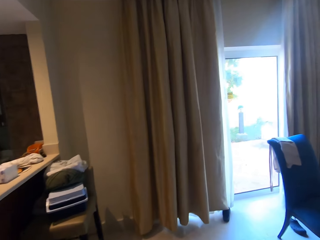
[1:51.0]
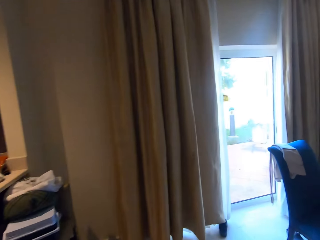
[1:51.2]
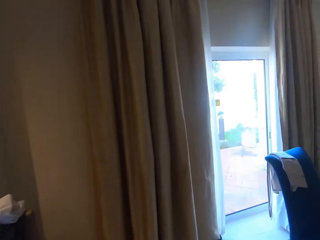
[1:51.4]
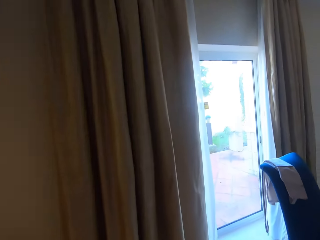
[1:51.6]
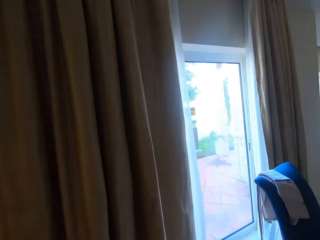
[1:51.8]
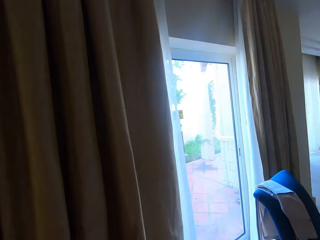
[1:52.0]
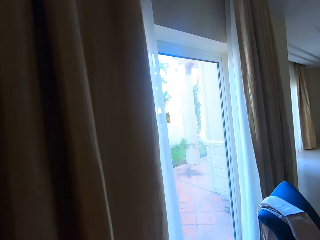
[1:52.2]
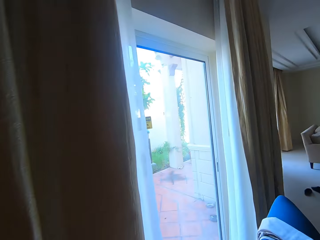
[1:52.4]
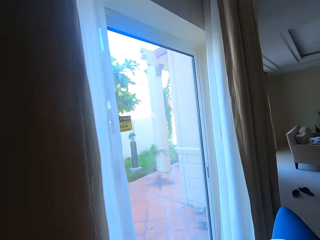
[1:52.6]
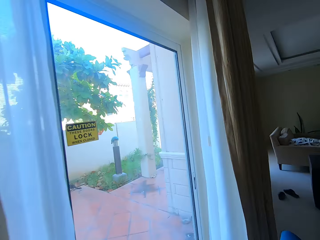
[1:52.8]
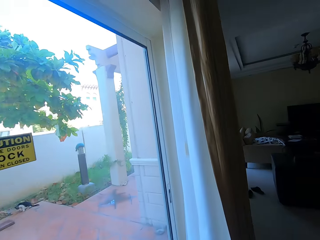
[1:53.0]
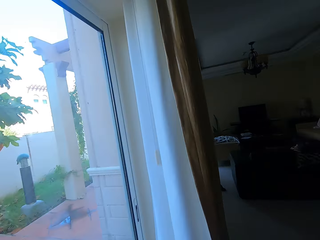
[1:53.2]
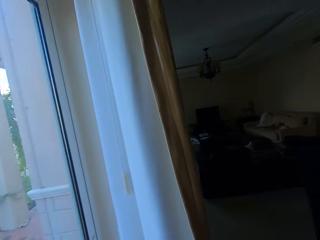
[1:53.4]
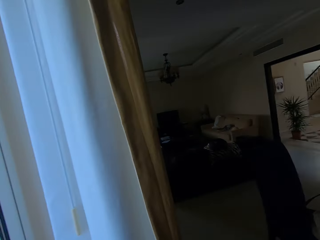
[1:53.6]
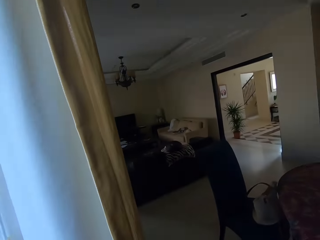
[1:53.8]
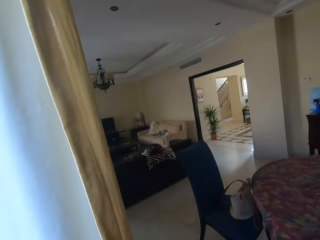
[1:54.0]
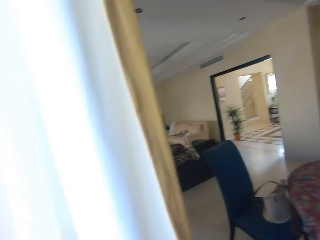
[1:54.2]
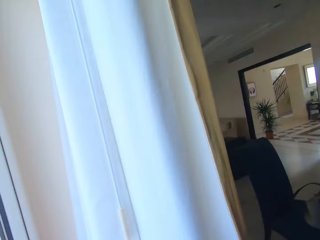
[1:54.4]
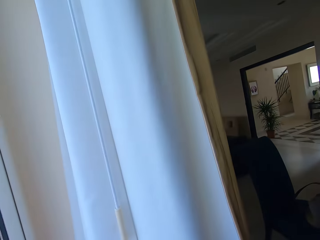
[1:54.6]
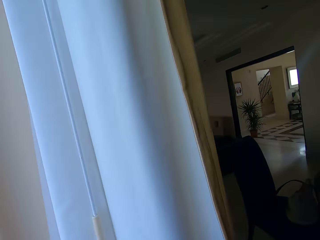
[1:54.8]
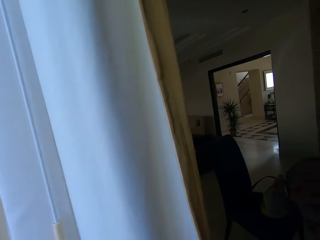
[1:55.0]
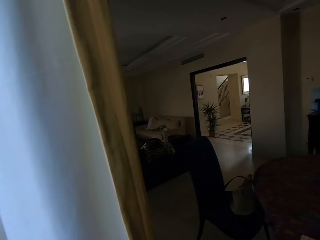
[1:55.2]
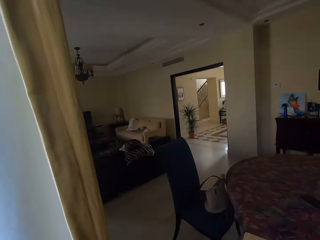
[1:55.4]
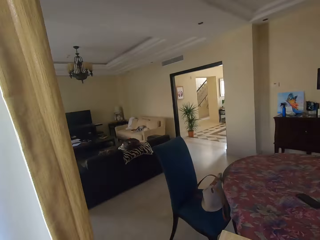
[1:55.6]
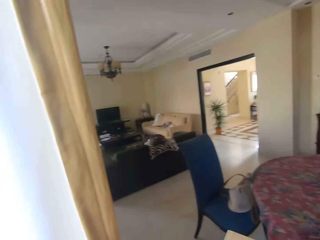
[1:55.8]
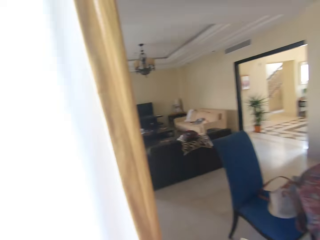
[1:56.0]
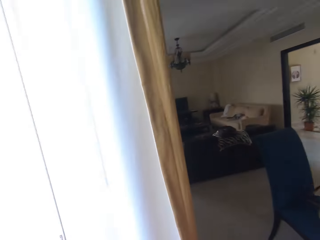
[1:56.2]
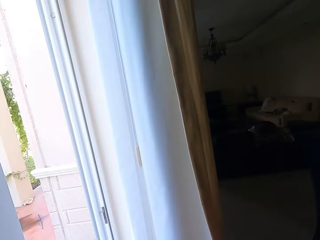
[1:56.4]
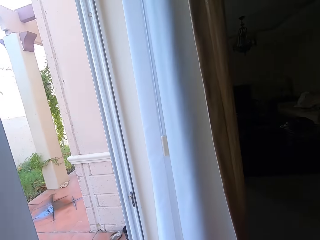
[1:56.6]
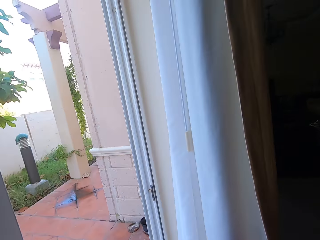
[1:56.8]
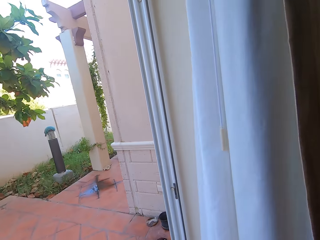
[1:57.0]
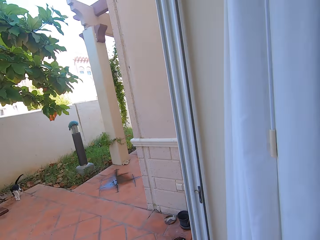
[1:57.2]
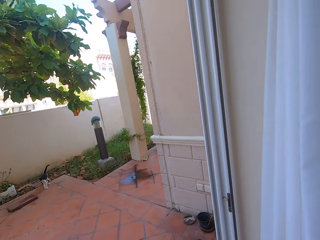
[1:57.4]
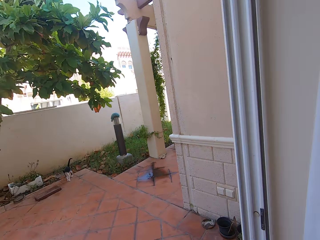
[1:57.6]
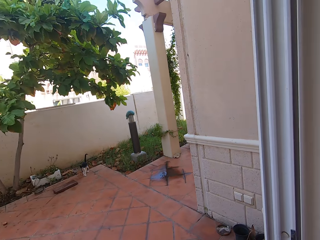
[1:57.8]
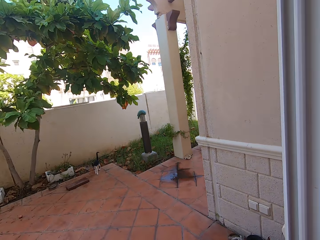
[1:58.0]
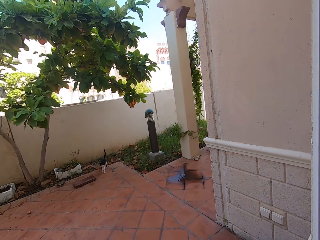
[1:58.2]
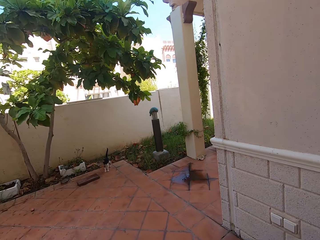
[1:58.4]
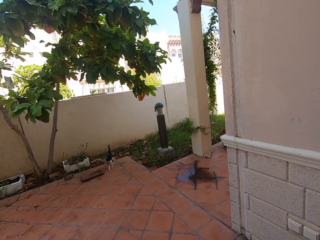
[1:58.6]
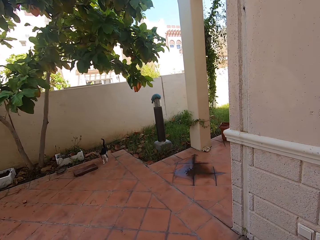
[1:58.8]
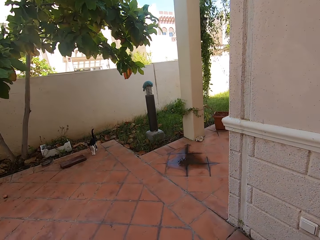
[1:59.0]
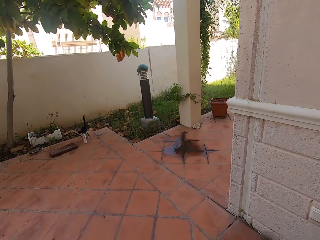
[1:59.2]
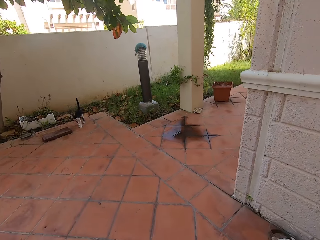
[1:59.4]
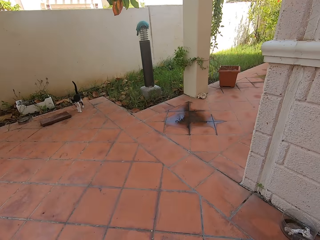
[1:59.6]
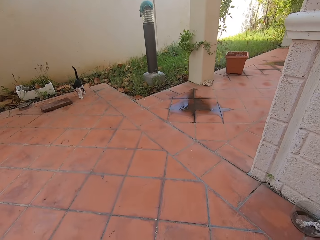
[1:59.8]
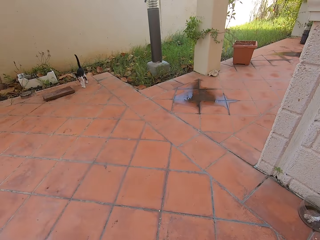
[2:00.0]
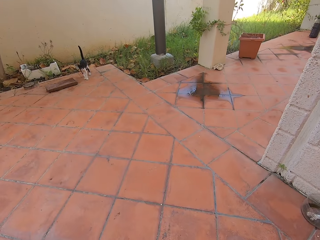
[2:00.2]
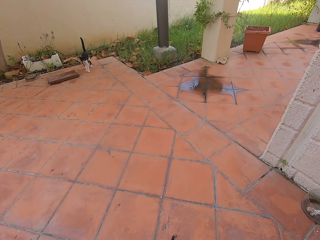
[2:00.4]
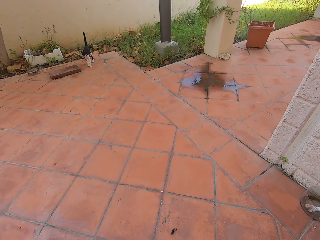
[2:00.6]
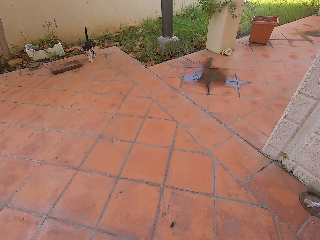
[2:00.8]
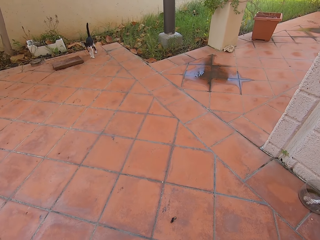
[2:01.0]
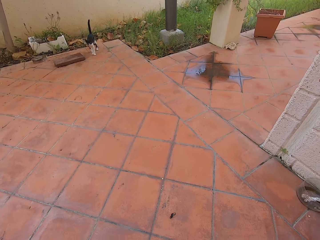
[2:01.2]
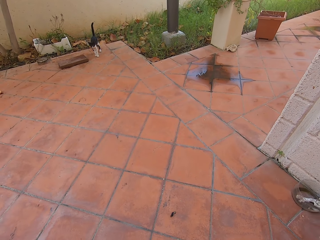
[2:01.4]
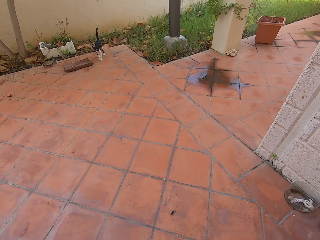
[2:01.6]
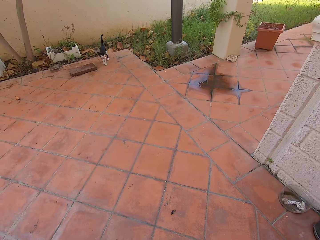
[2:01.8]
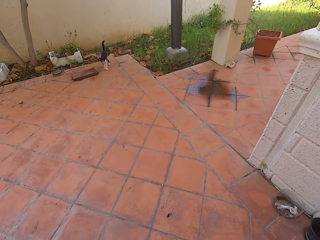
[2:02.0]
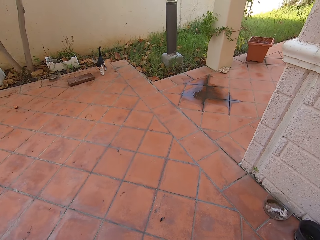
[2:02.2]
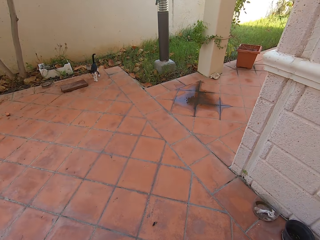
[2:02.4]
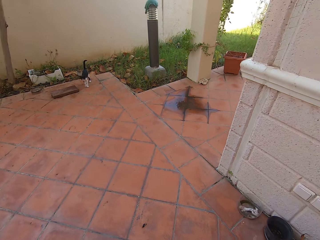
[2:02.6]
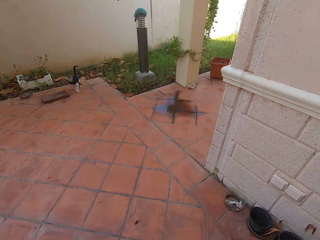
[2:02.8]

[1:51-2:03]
The camera wearer opens a door.

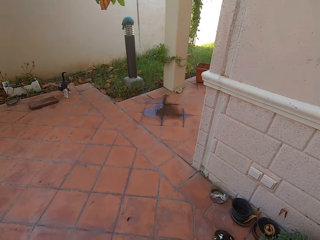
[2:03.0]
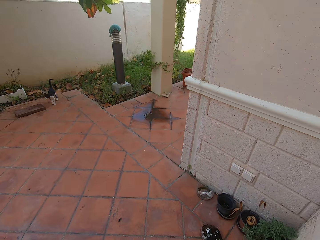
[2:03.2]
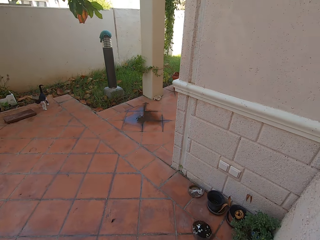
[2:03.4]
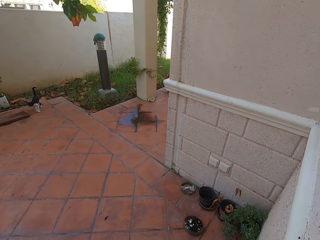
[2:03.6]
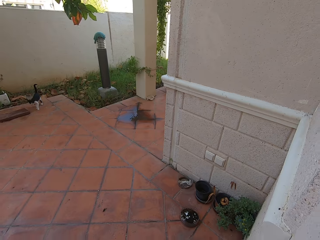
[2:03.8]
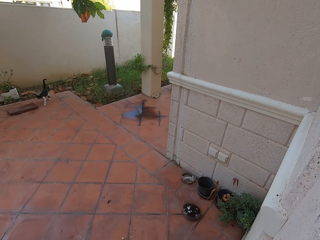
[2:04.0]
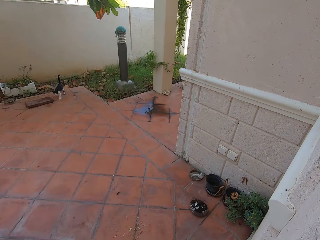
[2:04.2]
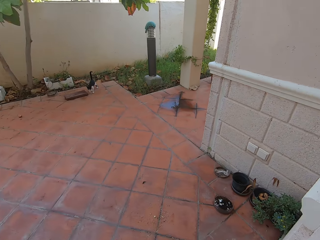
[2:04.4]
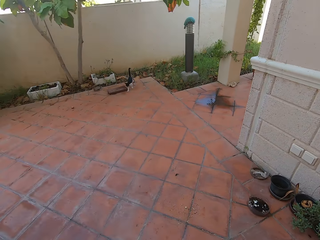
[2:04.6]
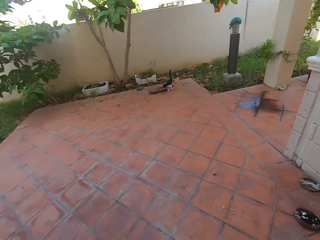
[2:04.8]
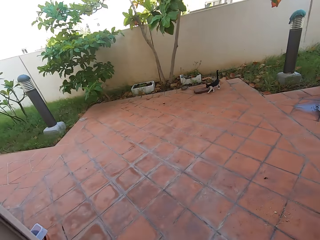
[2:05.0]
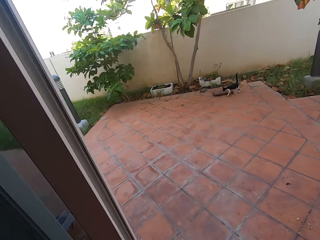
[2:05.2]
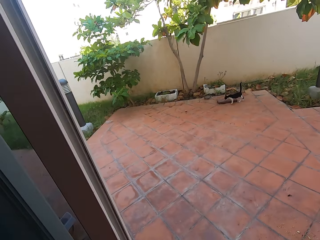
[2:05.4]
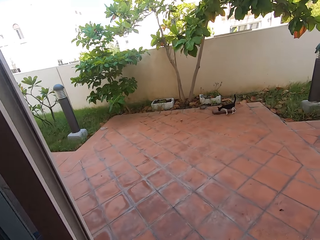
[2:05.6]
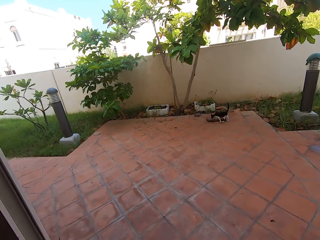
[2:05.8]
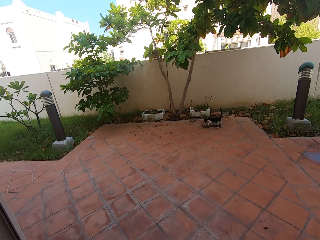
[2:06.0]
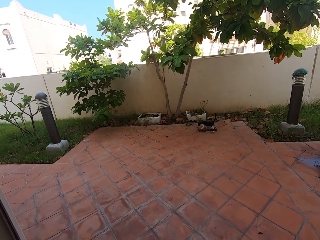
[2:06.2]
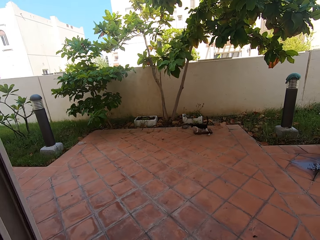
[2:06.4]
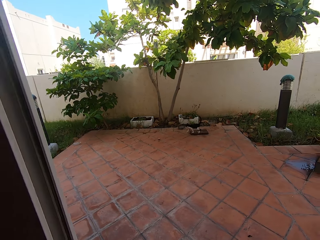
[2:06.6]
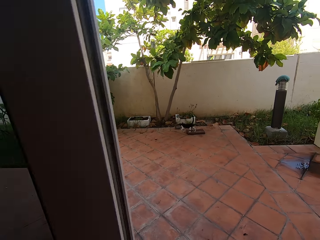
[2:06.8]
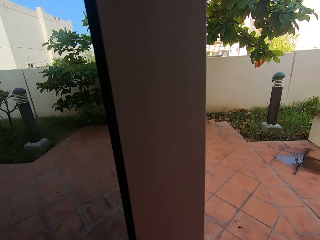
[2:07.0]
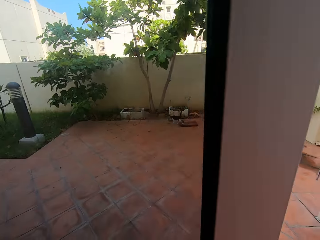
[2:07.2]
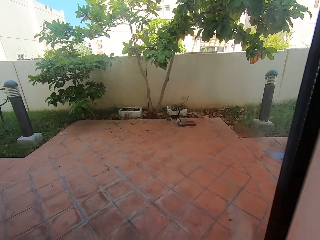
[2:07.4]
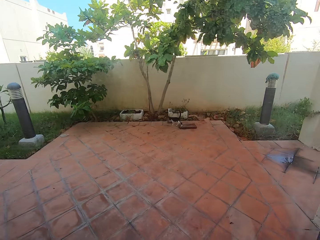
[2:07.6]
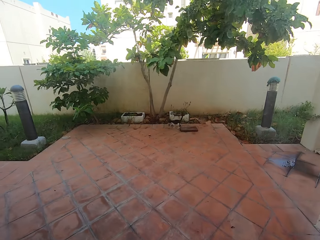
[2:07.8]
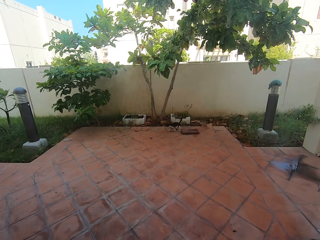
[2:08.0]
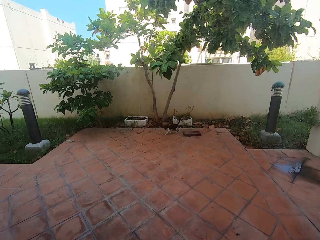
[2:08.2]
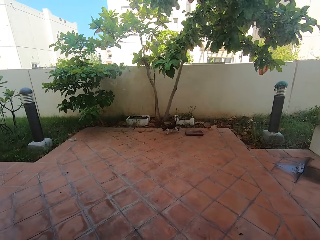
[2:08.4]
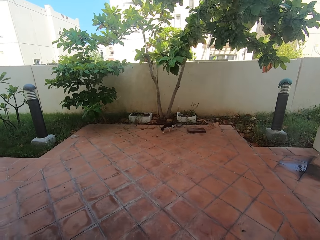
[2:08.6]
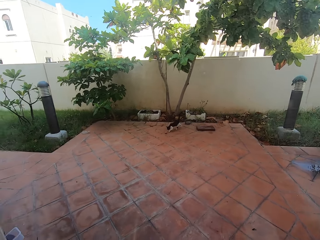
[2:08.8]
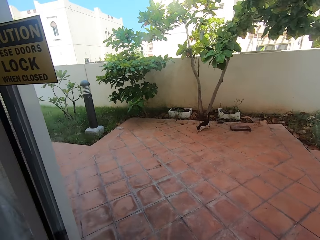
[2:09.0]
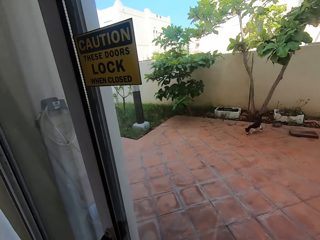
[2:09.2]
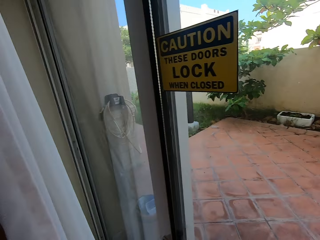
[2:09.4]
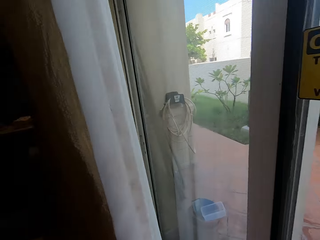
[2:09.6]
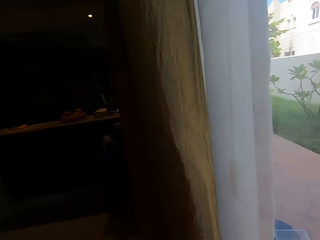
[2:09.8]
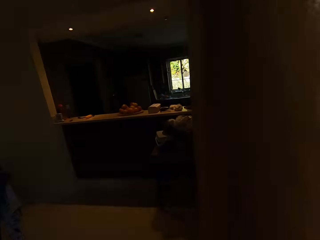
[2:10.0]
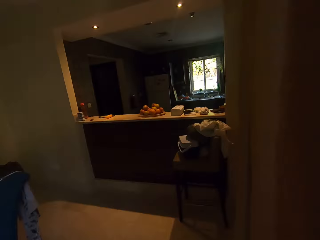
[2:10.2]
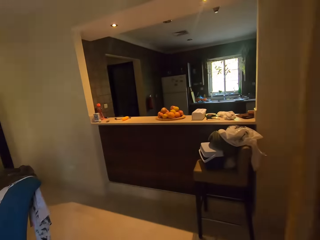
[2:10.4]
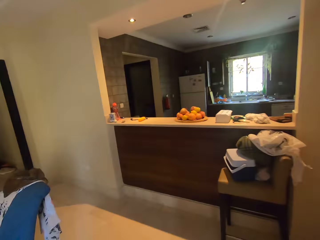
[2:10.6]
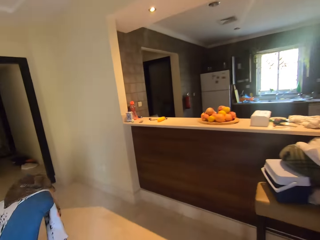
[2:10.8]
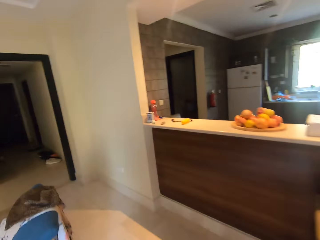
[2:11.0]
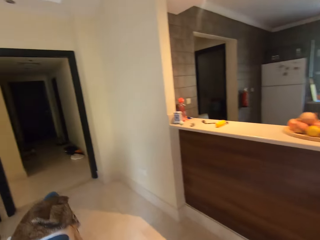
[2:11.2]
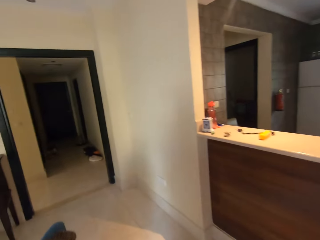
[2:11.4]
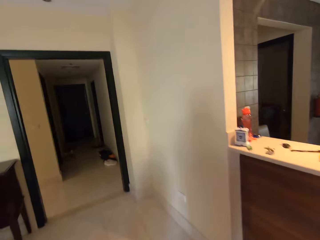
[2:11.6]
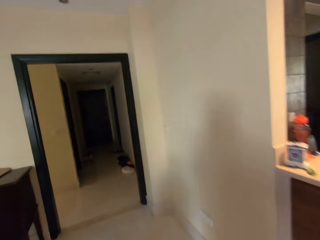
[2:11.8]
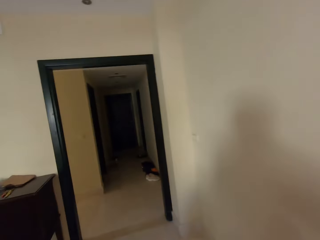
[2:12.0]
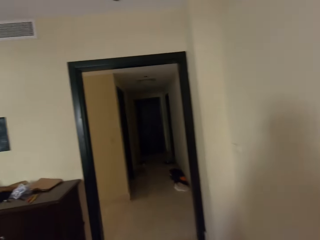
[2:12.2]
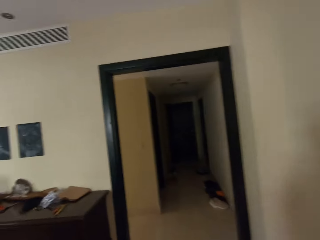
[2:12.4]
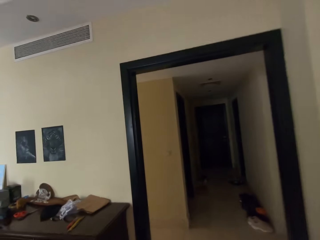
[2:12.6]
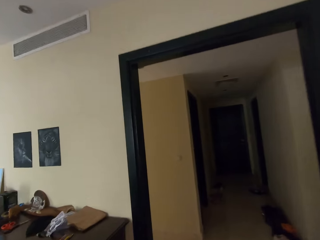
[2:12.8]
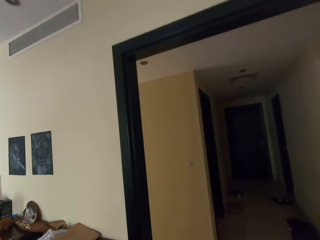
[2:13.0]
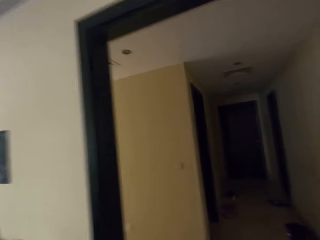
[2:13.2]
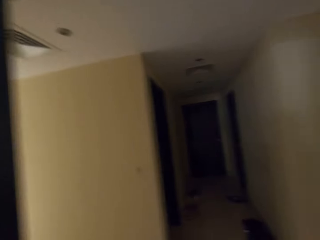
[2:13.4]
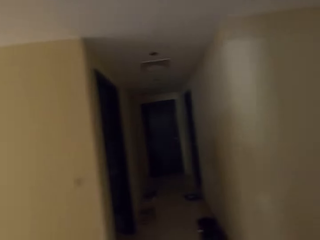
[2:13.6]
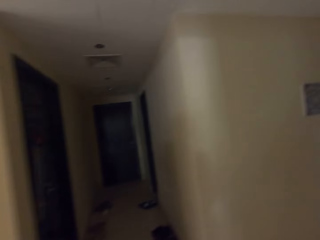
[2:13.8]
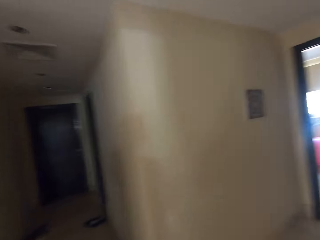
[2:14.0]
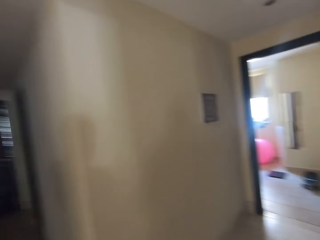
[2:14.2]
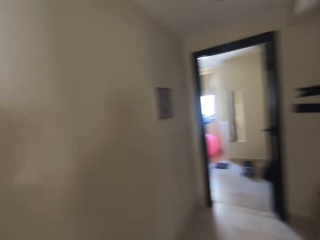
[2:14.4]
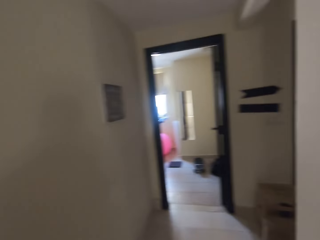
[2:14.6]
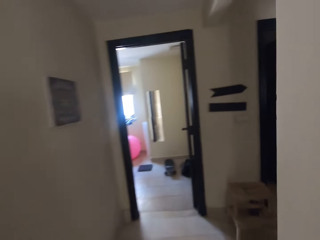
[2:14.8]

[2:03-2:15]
The camera wearer closes the door. They walk out of the dining room.
